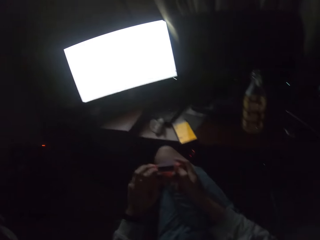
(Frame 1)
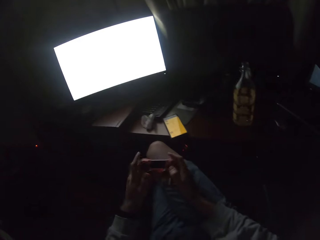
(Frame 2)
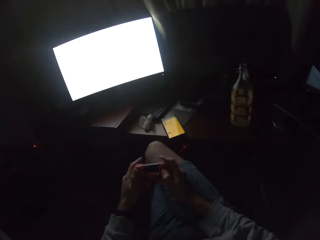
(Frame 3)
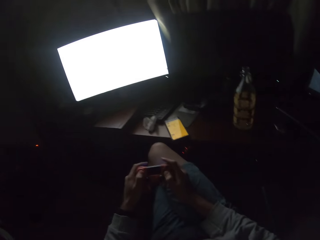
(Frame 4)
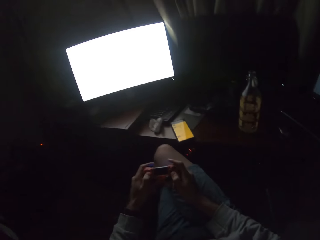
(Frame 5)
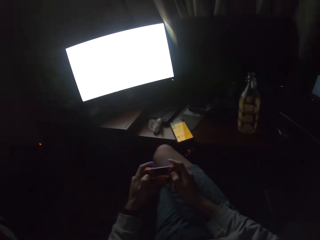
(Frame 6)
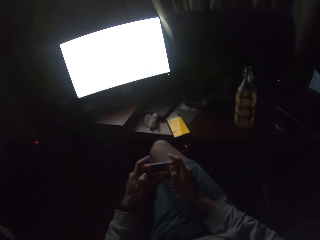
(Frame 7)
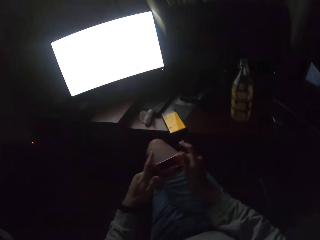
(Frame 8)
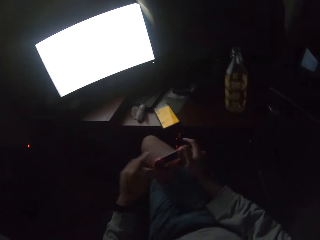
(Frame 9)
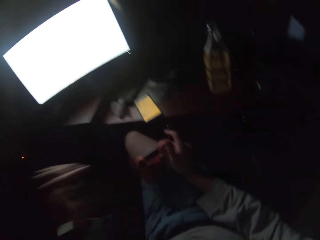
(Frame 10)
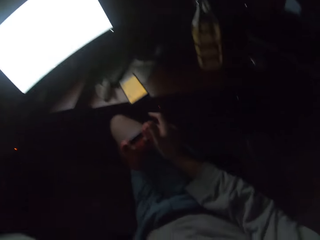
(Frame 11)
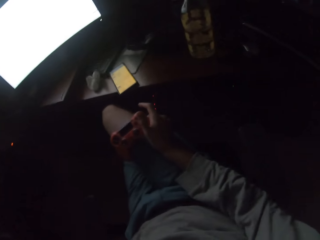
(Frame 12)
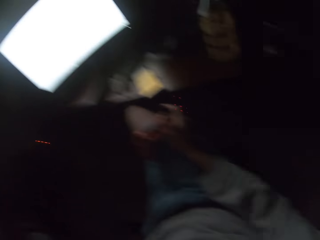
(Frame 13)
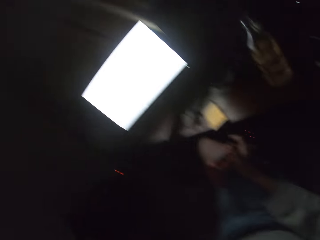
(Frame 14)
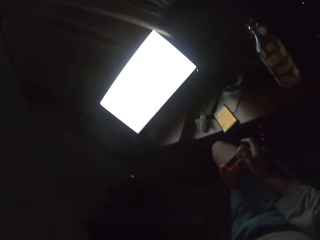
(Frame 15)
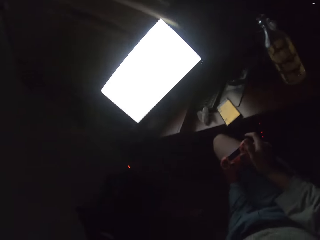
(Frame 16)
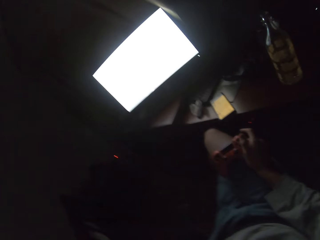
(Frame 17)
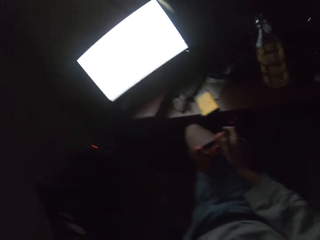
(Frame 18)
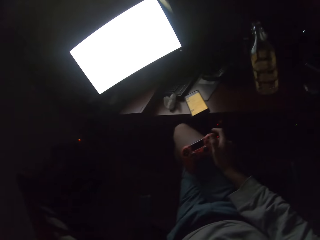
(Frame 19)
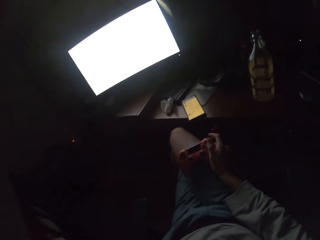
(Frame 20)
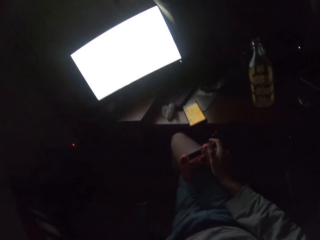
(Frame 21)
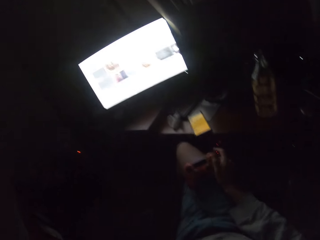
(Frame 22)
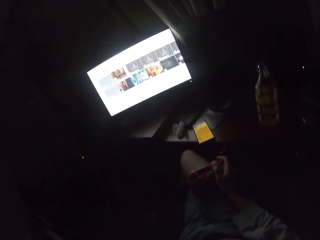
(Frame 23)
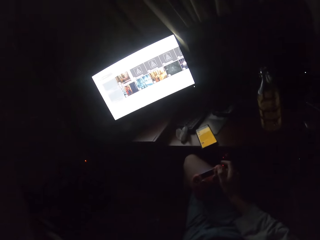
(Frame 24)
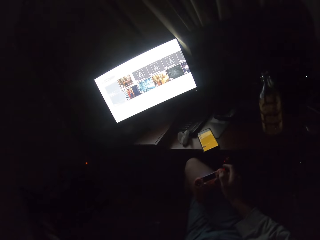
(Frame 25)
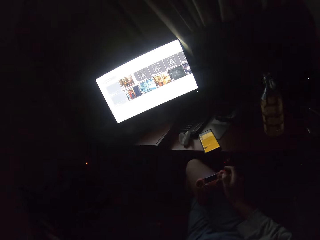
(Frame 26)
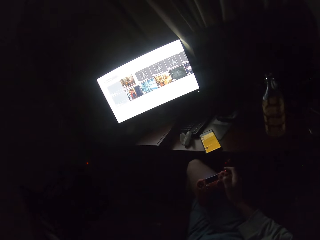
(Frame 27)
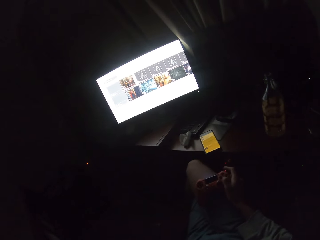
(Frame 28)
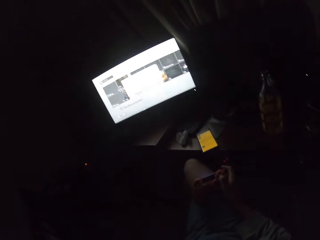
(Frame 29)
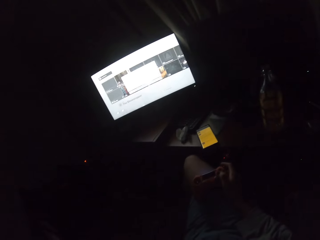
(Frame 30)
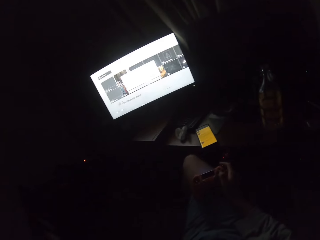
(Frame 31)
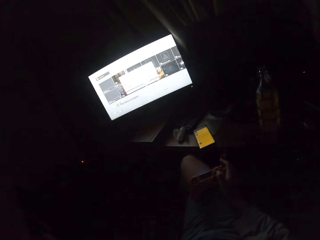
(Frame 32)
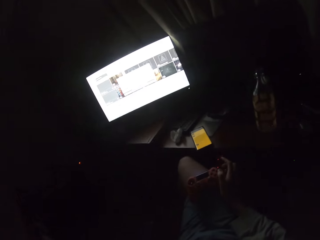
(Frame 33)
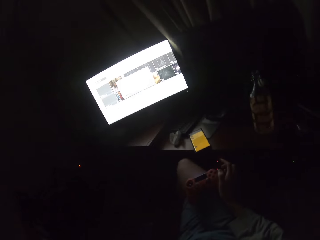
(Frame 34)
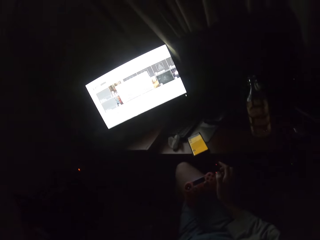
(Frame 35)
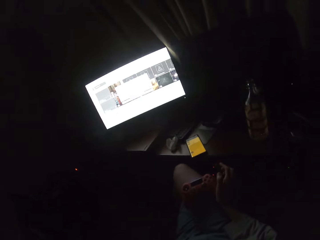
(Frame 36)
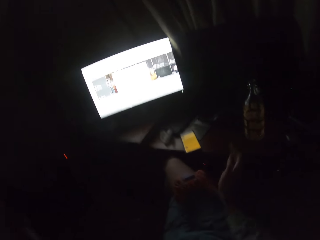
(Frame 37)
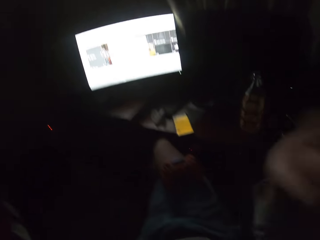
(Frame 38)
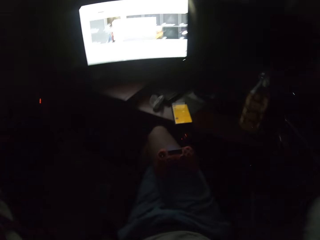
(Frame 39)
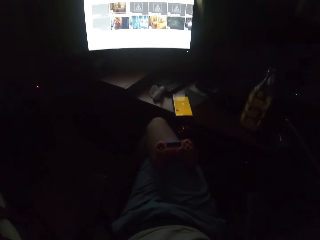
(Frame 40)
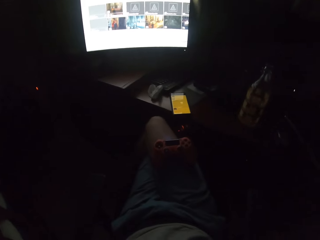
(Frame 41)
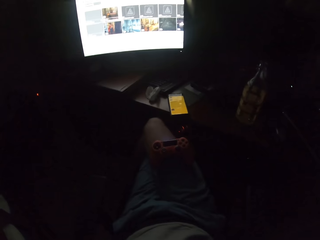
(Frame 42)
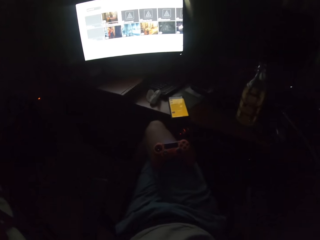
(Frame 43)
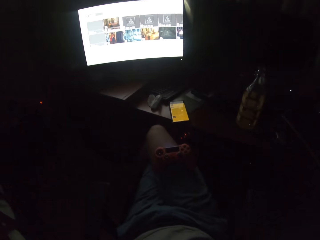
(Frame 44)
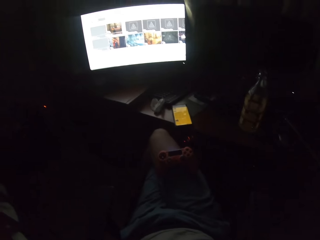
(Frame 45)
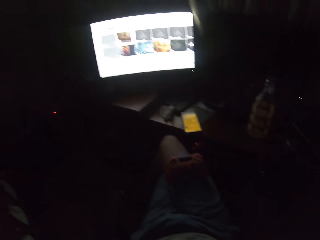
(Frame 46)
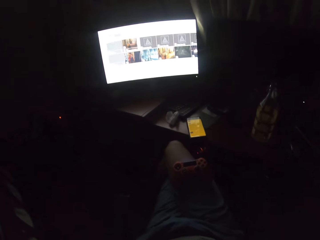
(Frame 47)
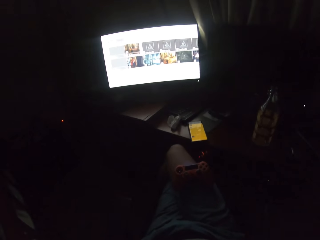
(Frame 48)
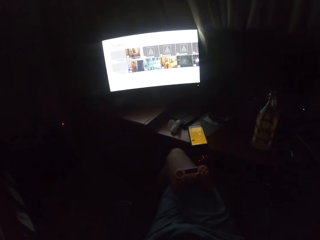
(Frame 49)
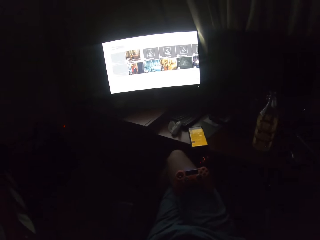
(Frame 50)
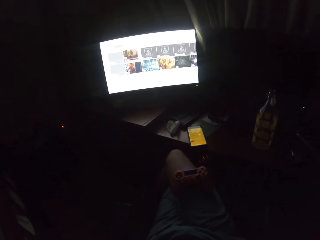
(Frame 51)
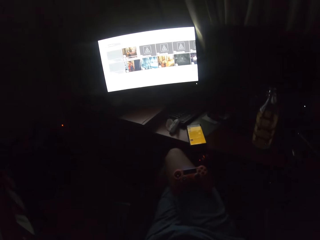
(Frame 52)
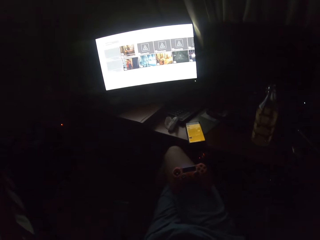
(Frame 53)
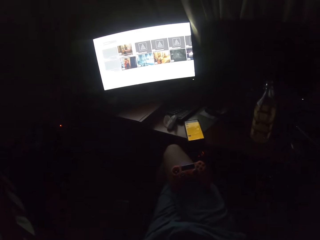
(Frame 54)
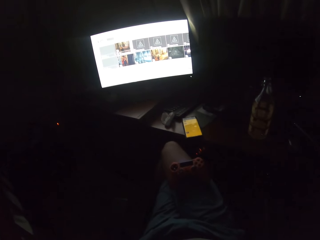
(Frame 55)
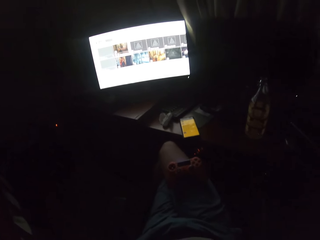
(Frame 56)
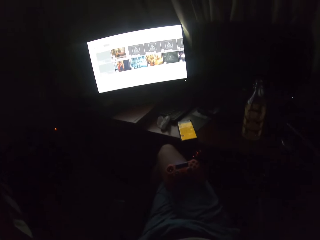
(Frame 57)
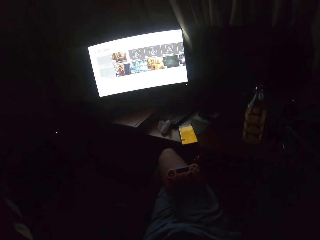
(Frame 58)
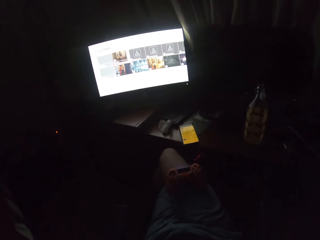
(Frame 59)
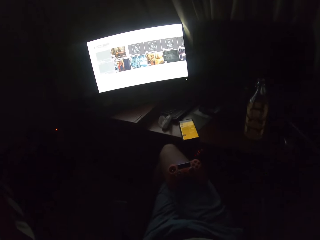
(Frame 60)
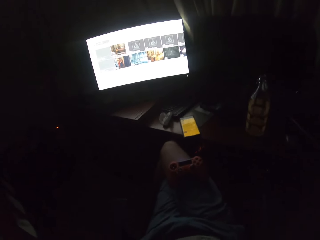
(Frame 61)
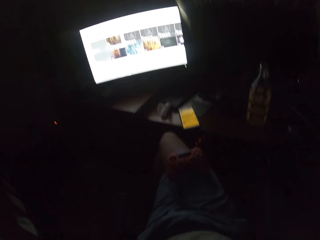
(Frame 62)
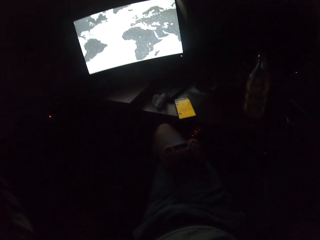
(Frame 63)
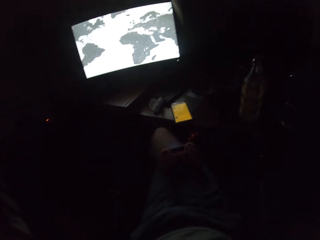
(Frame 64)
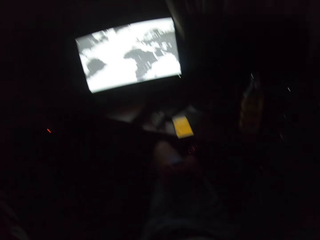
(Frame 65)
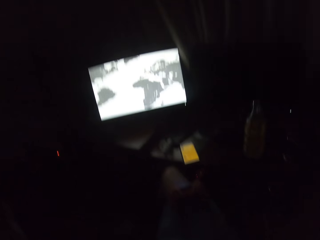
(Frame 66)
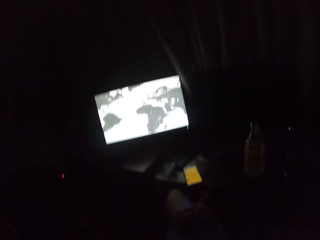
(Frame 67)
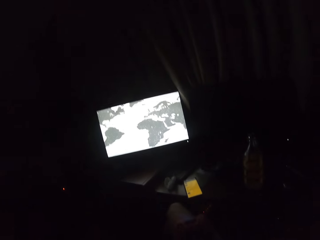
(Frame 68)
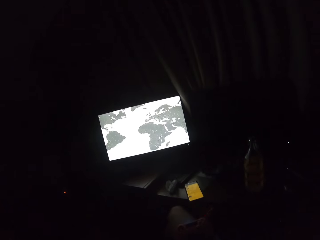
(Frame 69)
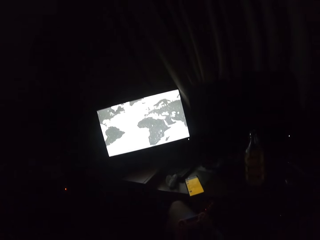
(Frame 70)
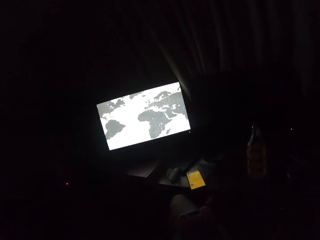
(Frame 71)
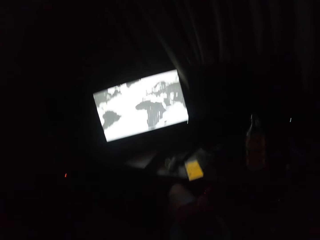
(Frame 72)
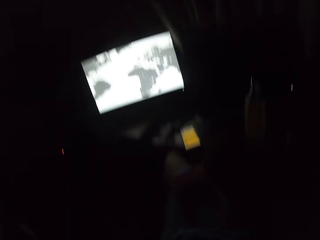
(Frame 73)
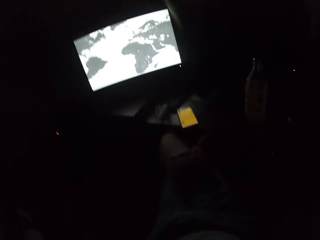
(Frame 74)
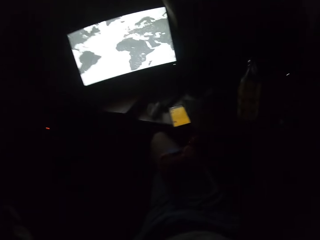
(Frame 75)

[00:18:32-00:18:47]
The camera wearer lifts up his left hand. He presses the gaming controller with his right hand. He plays a video game on the screen. He turns to the side.

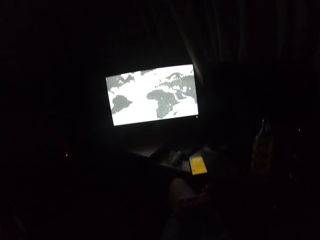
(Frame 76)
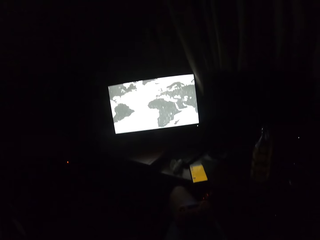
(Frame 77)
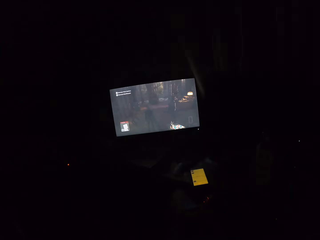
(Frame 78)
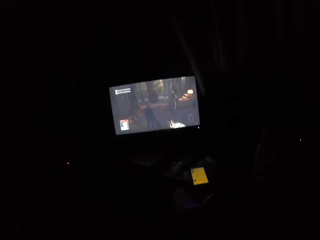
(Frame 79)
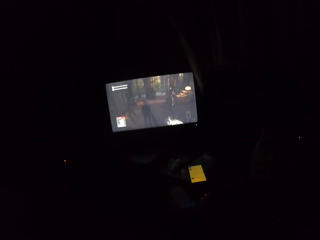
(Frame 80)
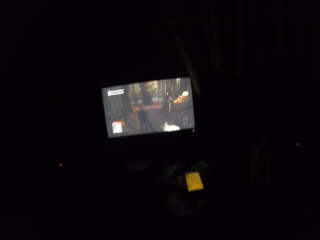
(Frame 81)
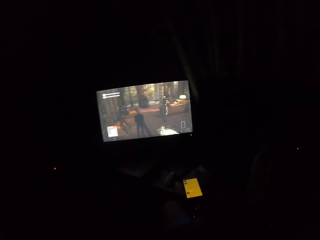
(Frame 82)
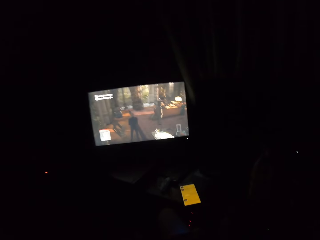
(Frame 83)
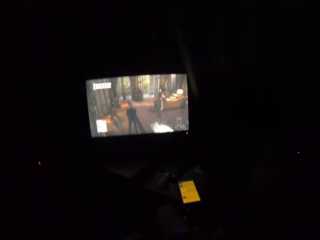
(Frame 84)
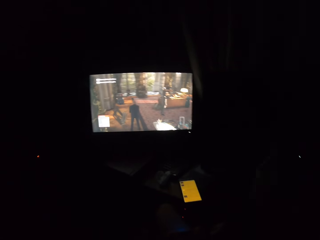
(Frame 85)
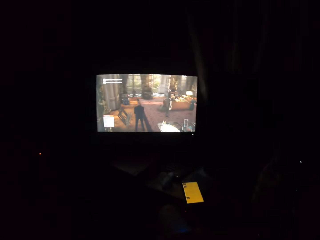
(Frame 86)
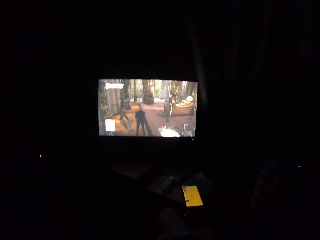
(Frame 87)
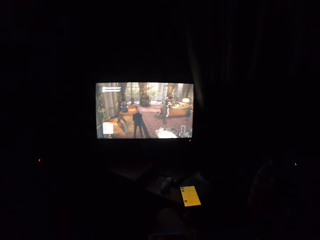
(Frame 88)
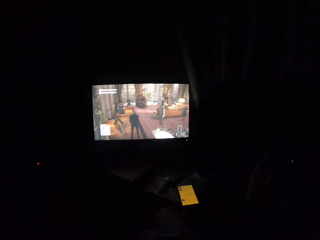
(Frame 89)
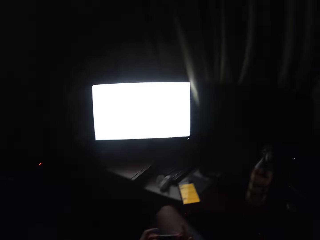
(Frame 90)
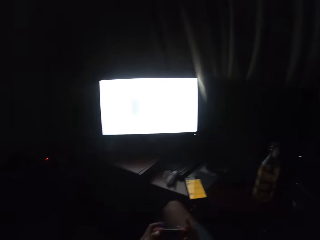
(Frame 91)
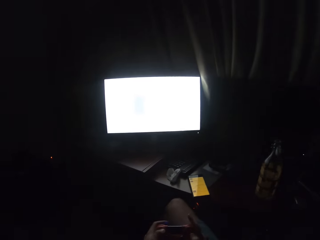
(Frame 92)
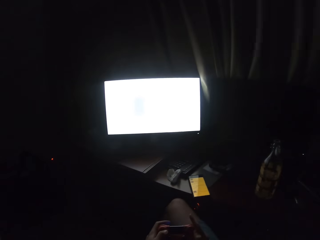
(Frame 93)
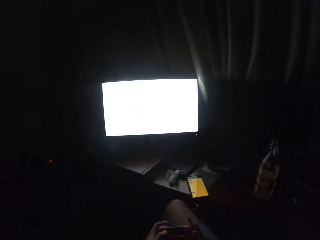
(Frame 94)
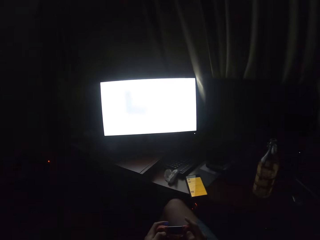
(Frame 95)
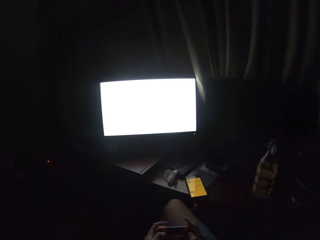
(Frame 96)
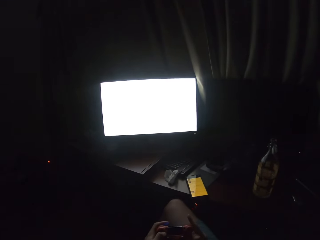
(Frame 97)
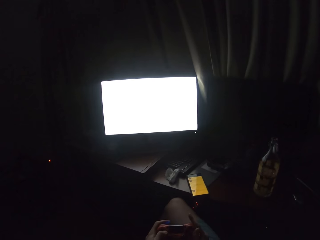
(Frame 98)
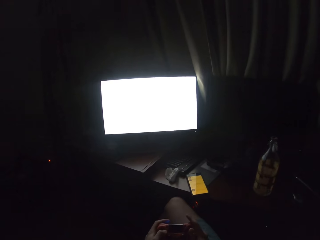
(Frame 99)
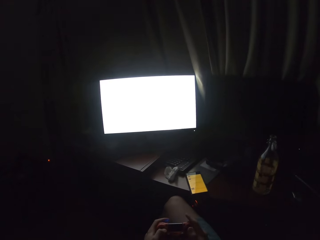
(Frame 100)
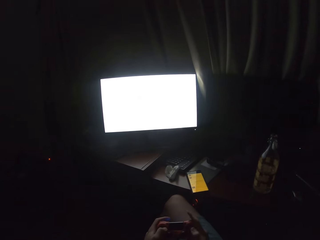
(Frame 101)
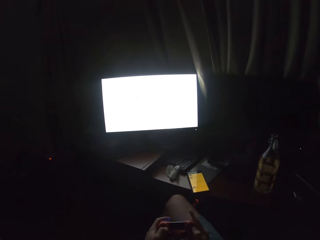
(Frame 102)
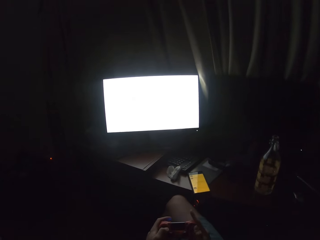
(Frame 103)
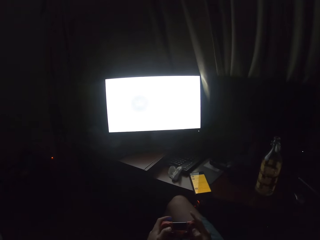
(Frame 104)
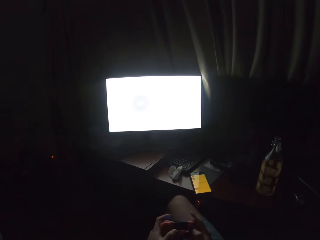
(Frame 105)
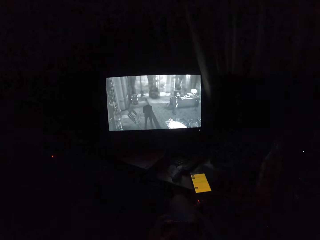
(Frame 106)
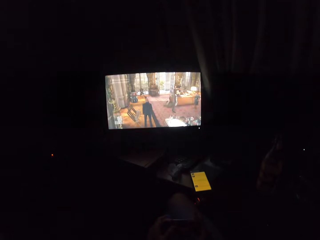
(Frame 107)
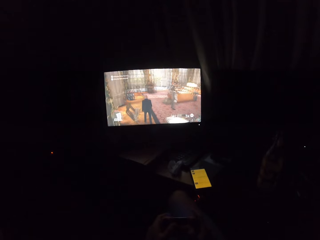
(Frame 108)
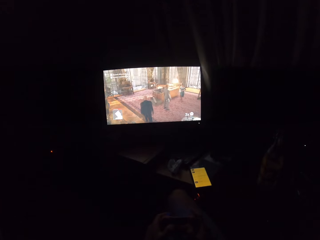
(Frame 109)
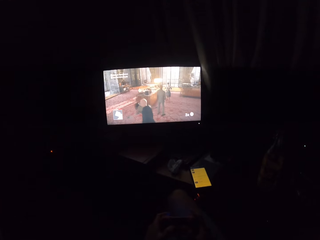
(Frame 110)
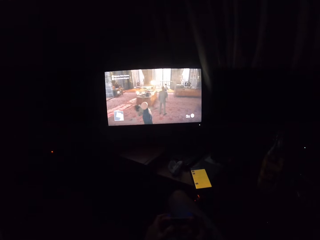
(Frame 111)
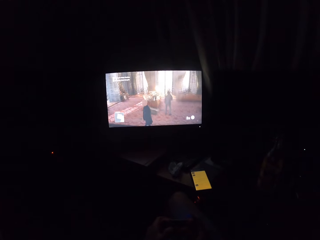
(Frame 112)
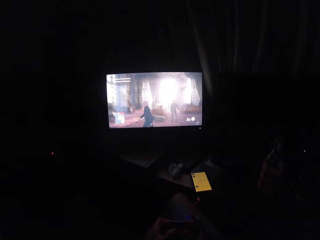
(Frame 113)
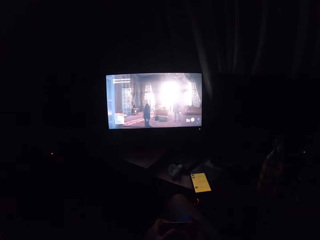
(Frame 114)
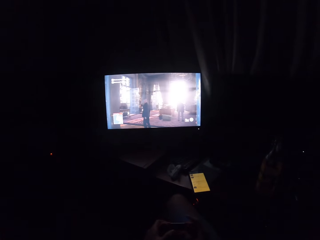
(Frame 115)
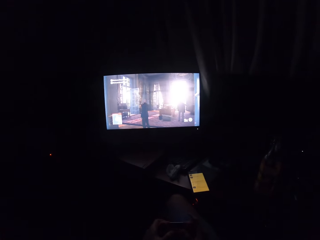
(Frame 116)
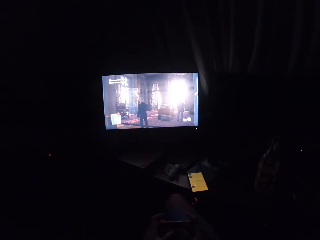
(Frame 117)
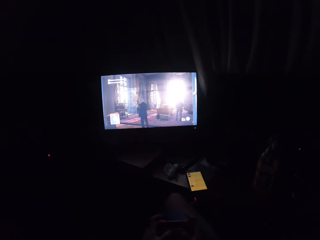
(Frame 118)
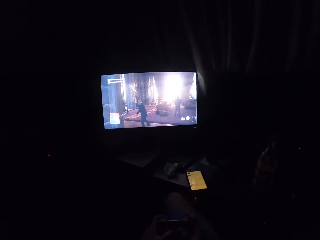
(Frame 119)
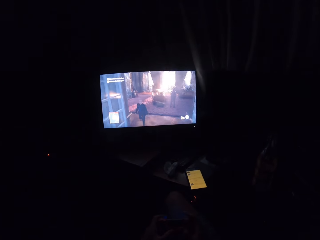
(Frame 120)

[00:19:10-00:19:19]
The camera wearer plays a video game on the screen. He presses the gaming controller in his left hand.
